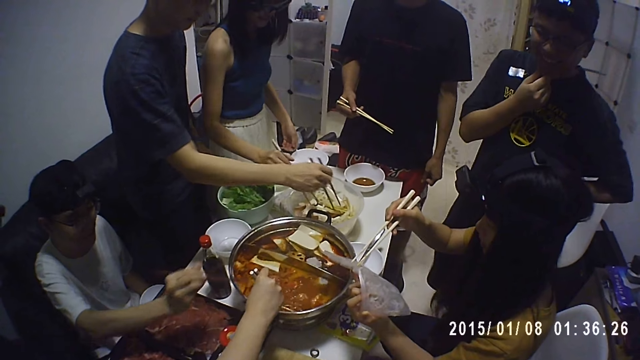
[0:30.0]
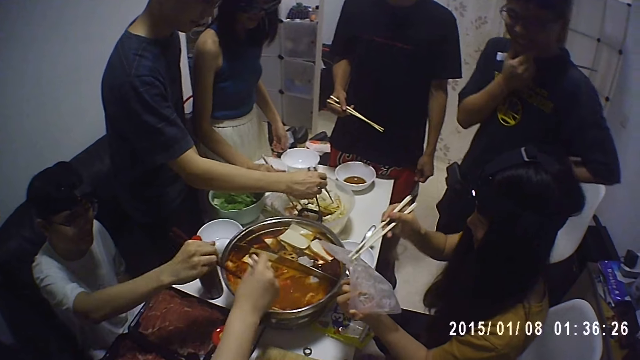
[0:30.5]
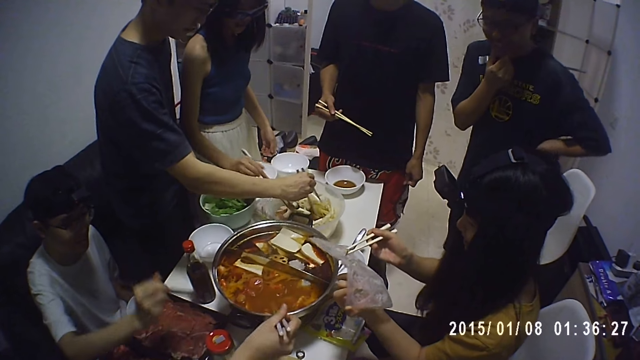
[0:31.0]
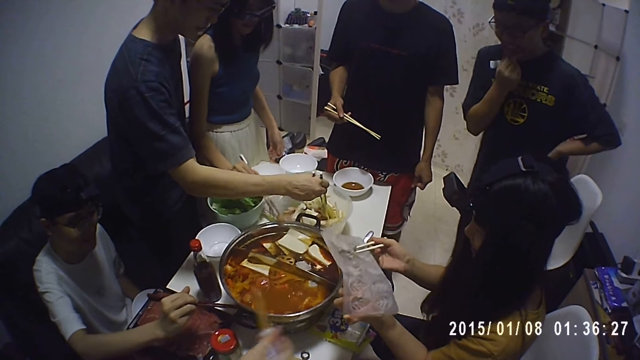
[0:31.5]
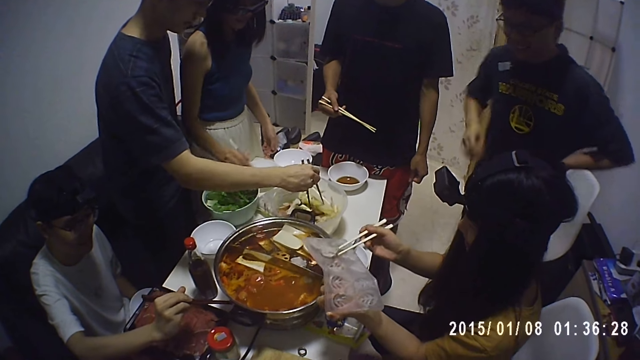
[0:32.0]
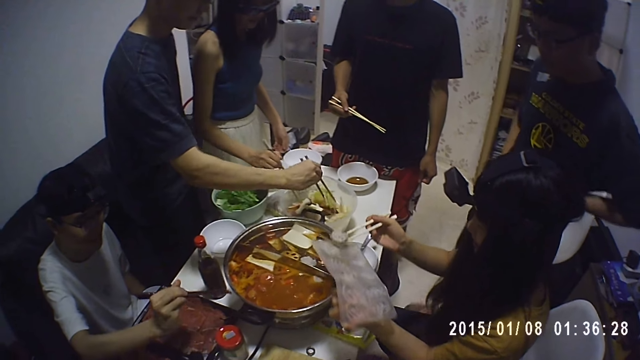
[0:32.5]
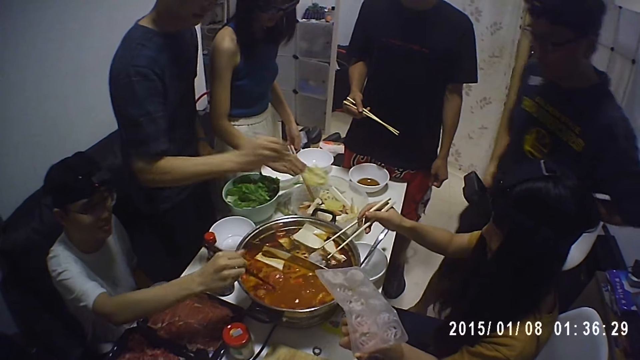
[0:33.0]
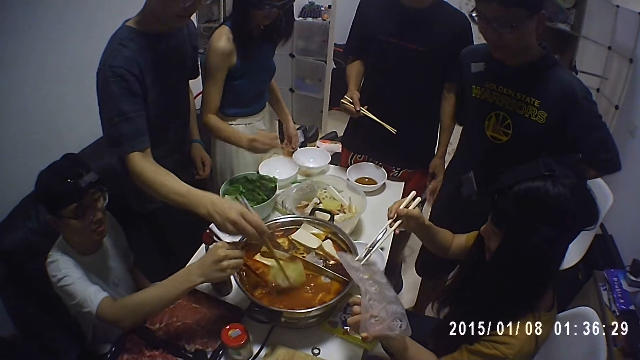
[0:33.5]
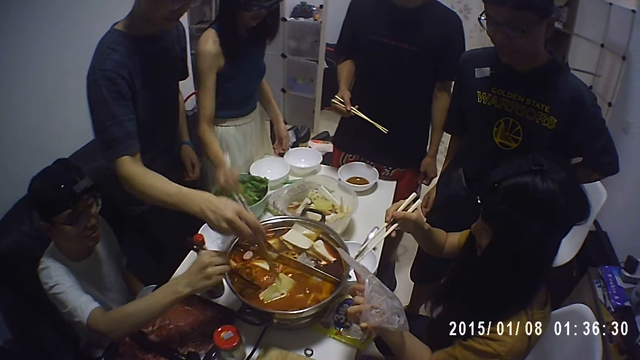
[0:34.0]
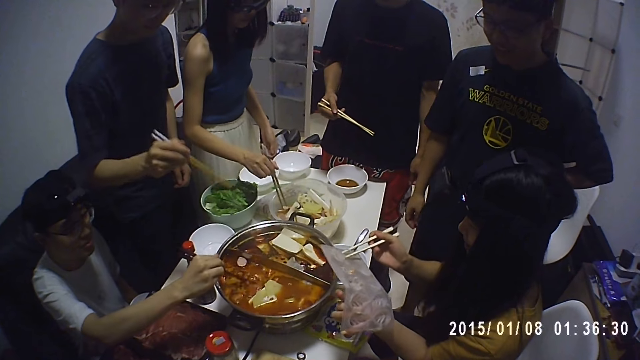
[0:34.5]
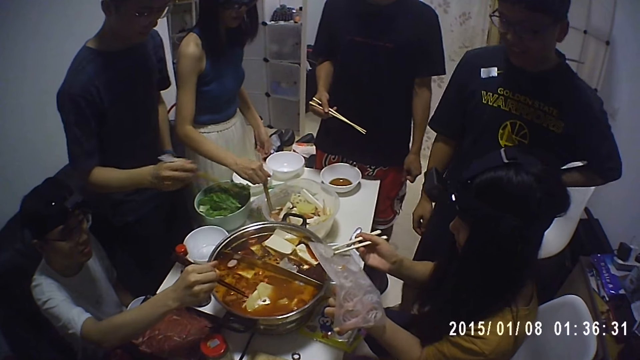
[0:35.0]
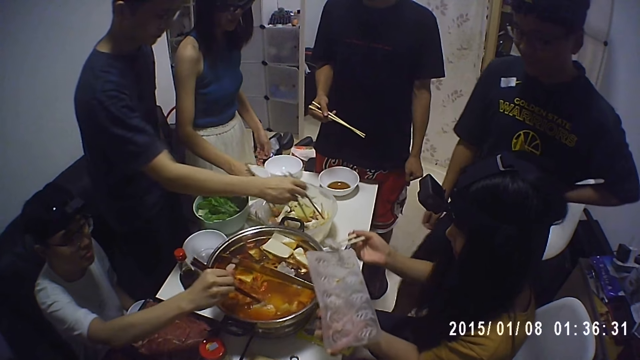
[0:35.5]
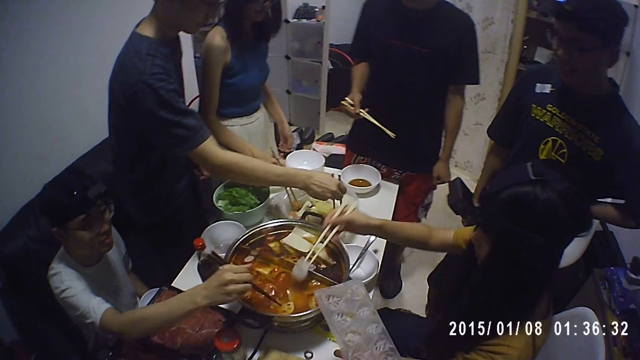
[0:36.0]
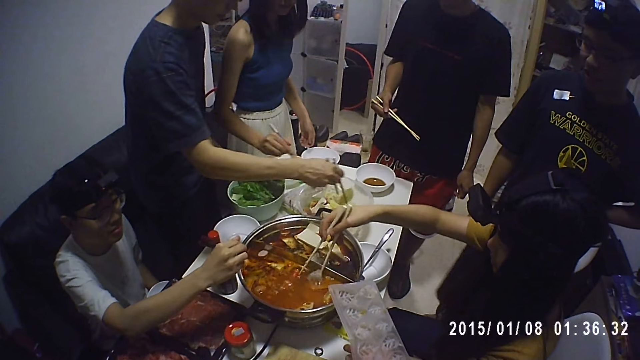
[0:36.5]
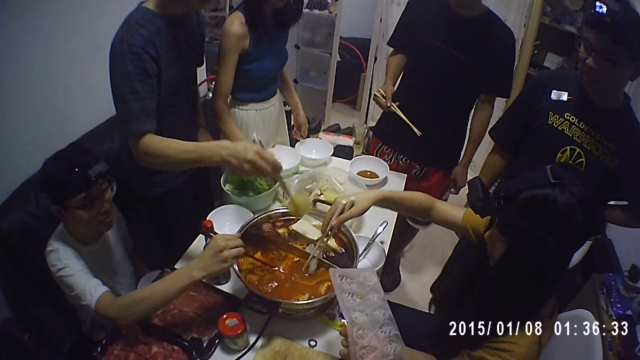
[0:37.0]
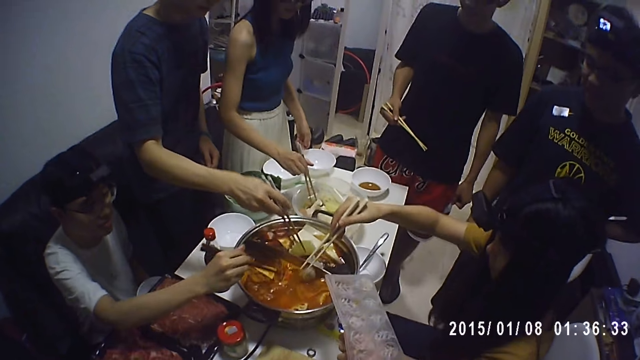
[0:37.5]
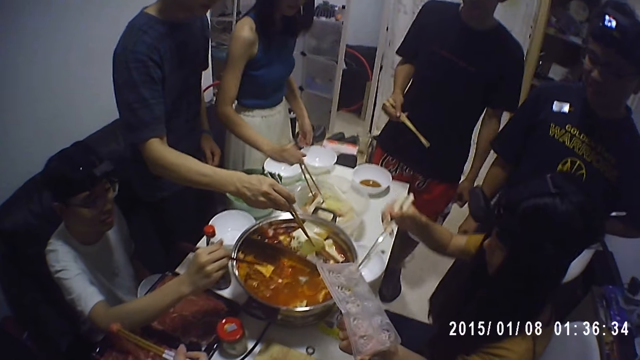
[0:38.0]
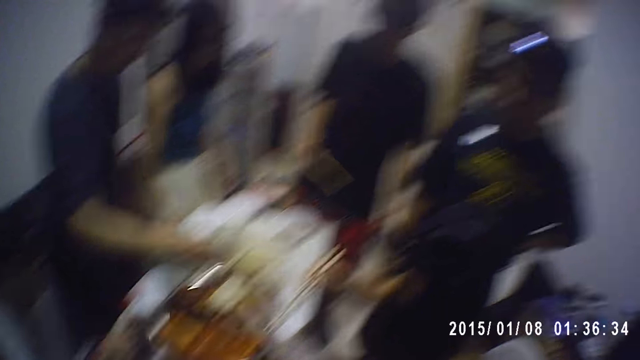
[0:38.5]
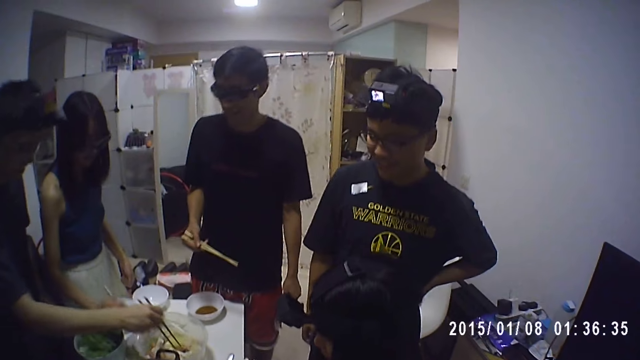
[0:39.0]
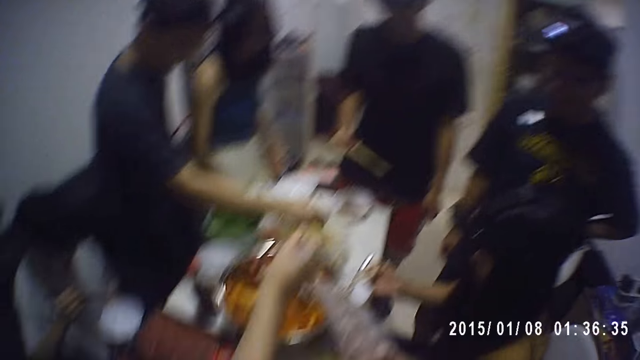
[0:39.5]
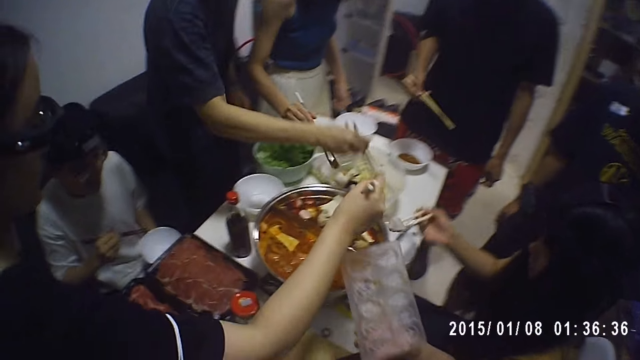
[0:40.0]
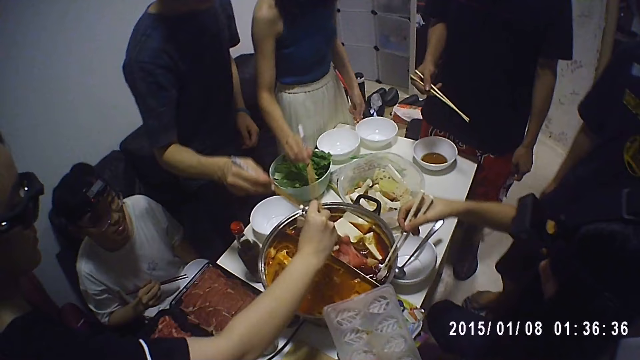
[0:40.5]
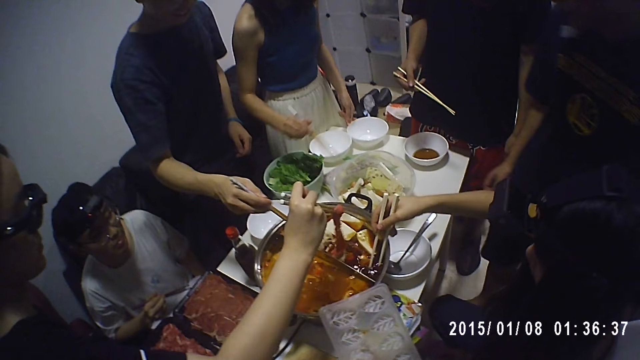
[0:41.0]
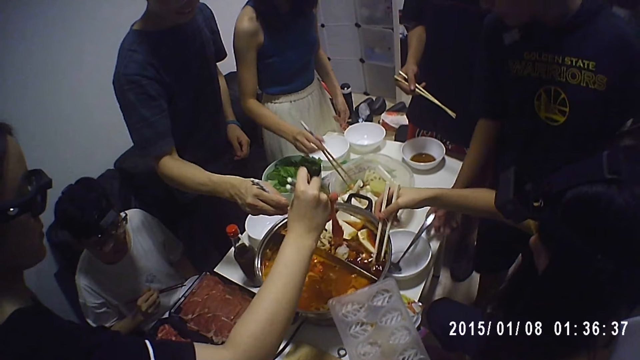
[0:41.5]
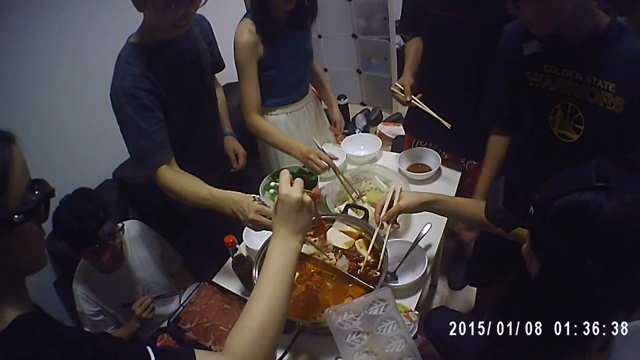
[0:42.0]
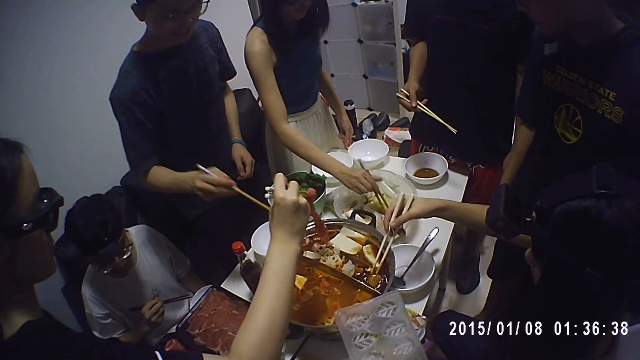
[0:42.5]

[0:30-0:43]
A lady drops food into the cookware with the chopsticks. A man mixes food in the cookware. The lady drops food into the cookware with the chopsticks. Another lady picks meat from the container. The other lady drops the meat in the cookware. The first lady drops food into the cookware with the chopsticks.

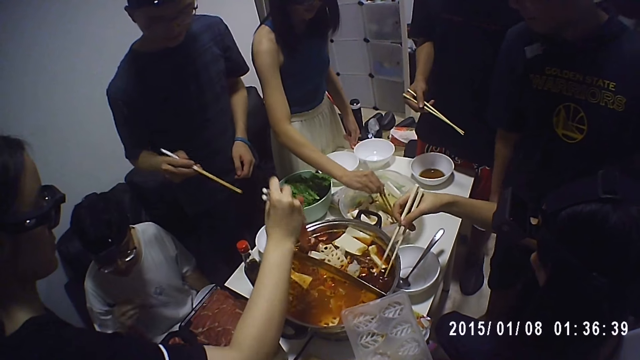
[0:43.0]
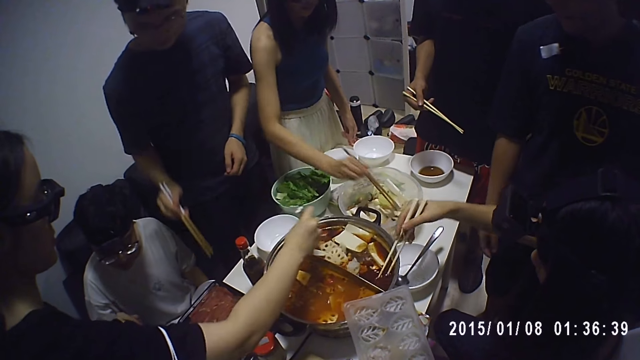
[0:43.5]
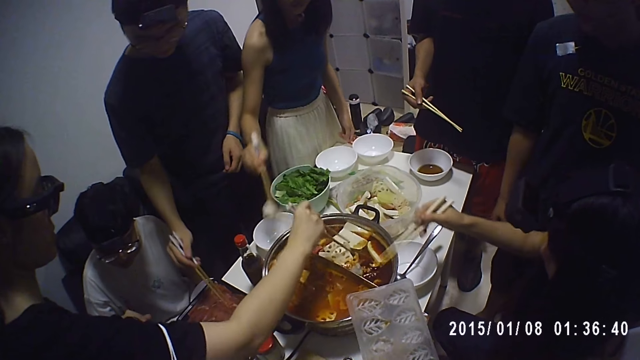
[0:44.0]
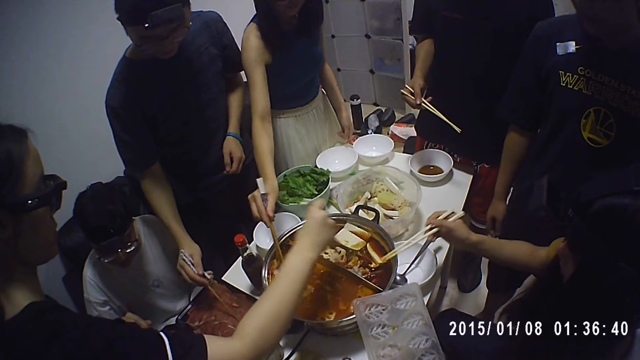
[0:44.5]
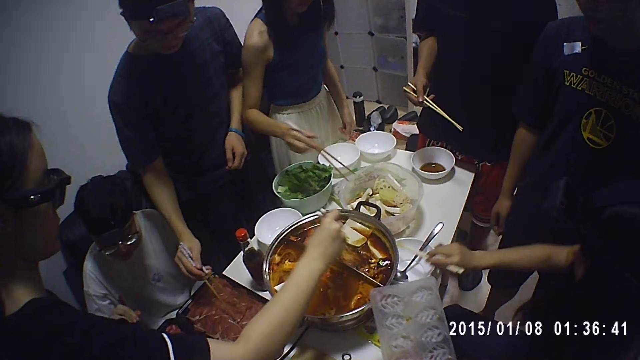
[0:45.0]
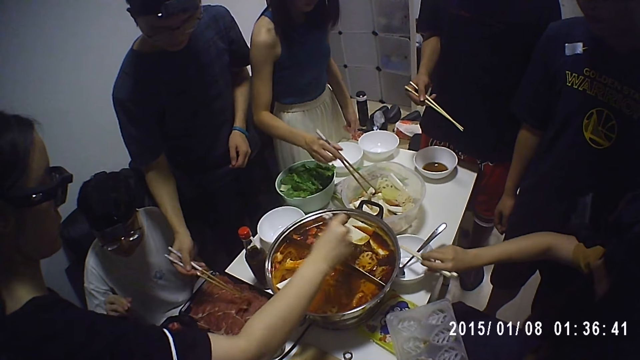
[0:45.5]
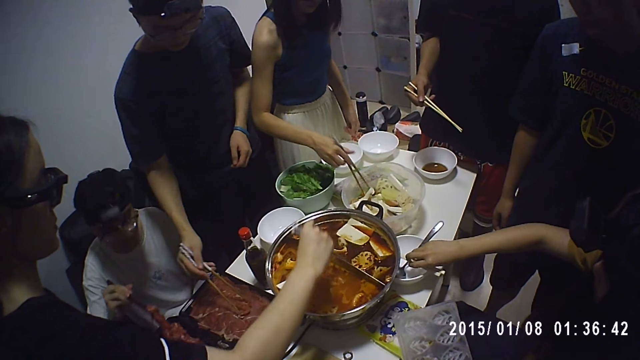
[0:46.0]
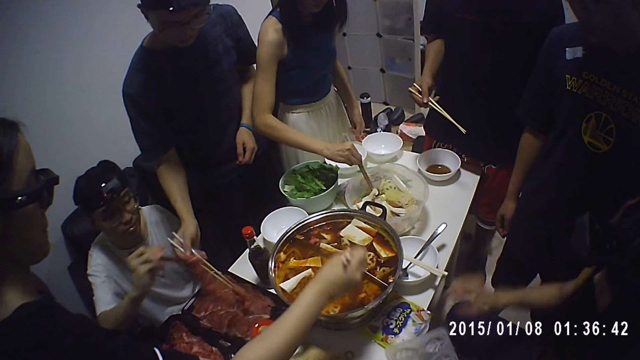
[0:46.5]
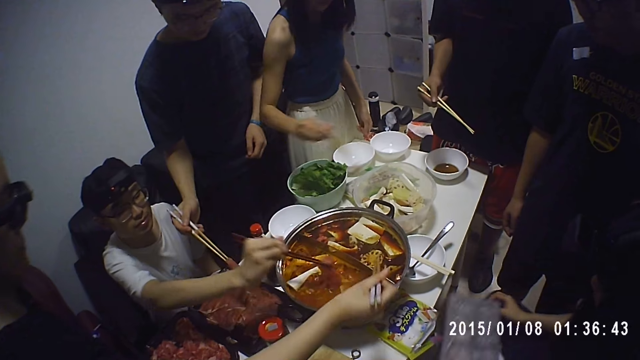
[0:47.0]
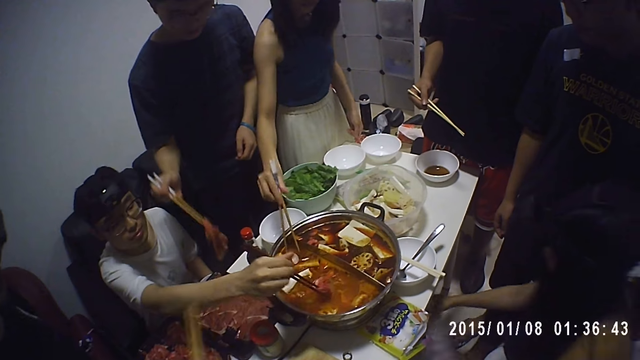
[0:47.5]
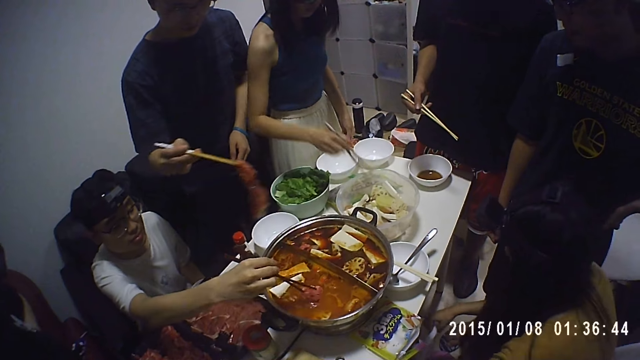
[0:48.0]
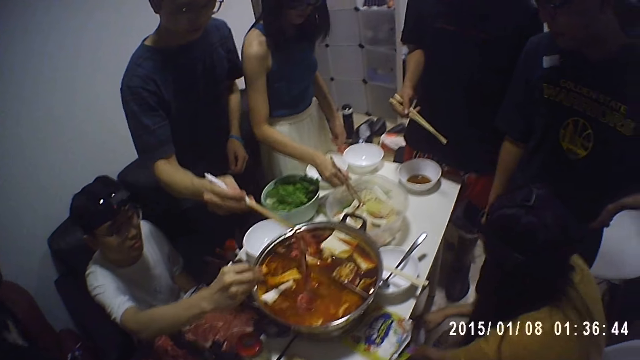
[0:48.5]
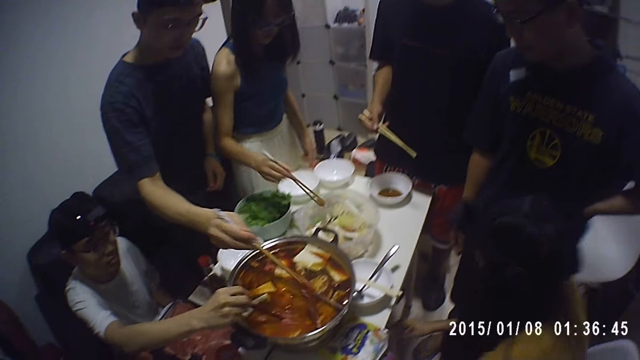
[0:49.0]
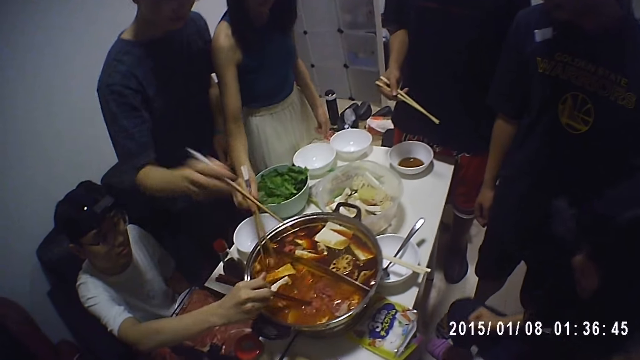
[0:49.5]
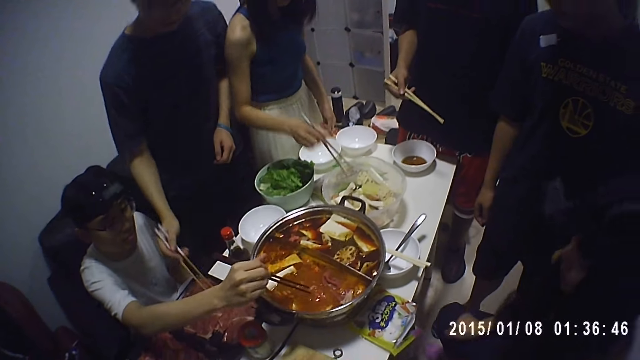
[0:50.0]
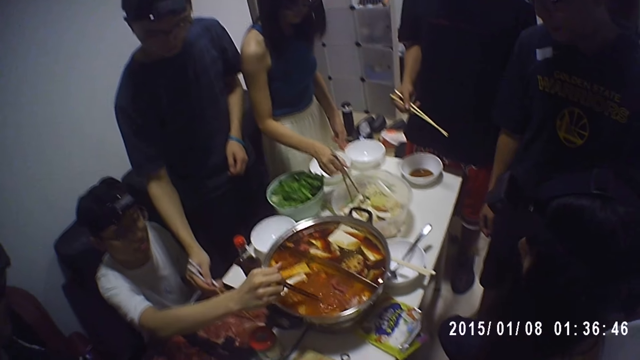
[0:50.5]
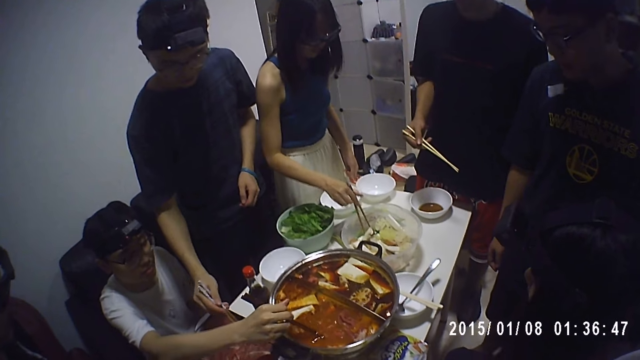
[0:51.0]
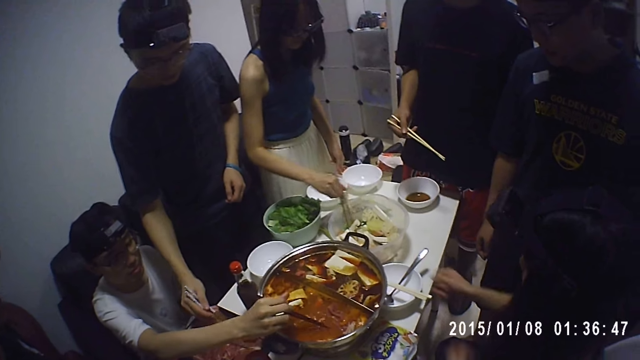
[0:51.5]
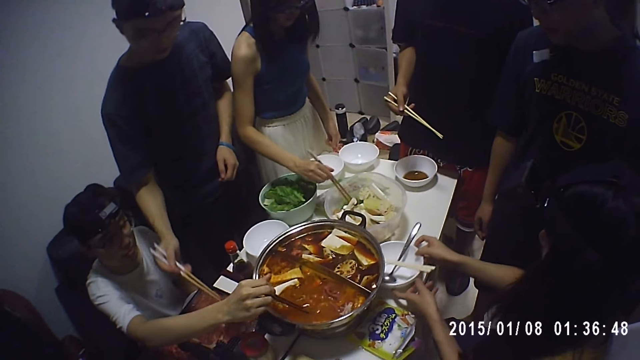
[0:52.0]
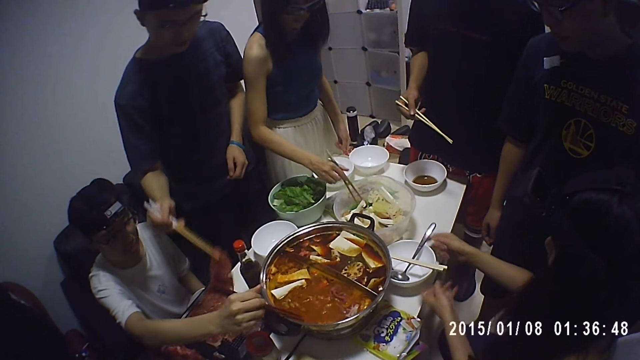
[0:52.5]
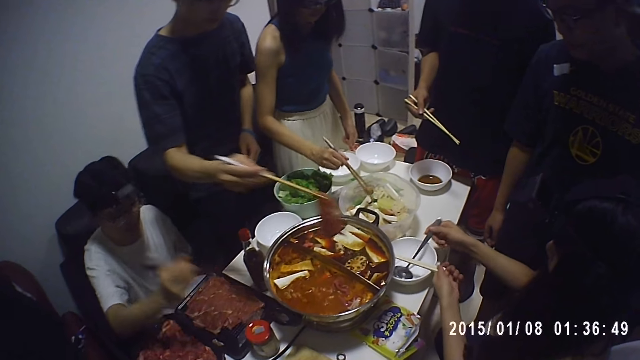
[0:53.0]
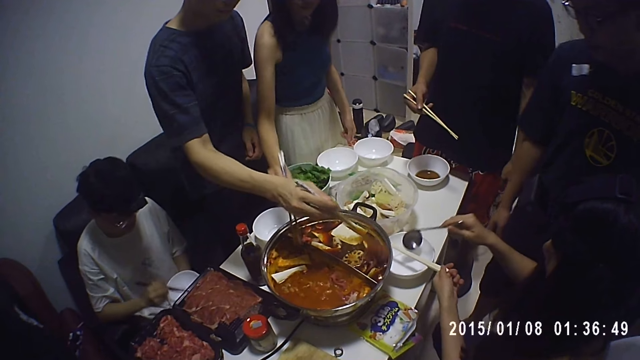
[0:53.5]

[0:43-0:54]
A man picks meat from a container repeatedly. A lady drops the chopsticks on the dishware. The lady drops the plate under the table. The man drops the meat in the cookware repeatedly. The lady moves the dishware on the table and picks a spoon from the dishware.
